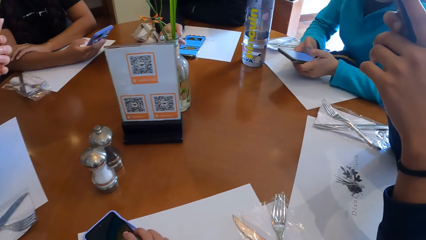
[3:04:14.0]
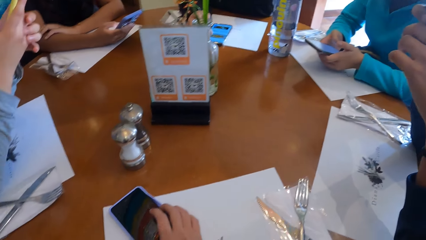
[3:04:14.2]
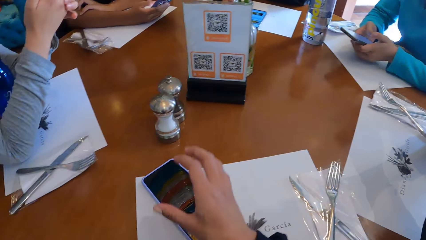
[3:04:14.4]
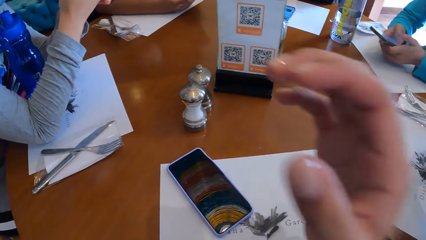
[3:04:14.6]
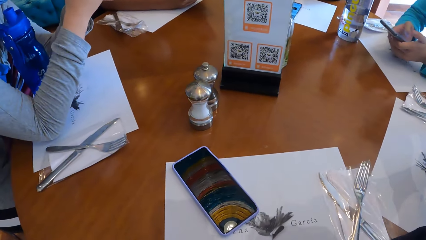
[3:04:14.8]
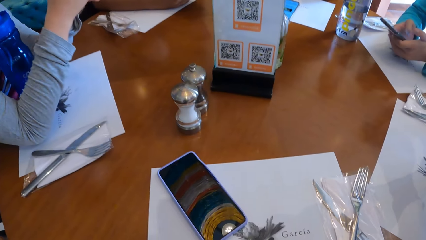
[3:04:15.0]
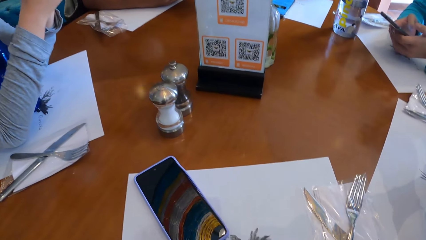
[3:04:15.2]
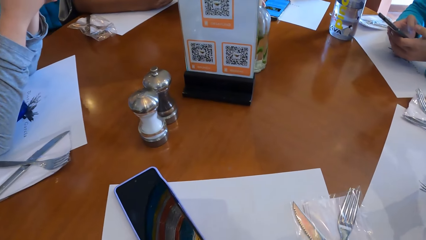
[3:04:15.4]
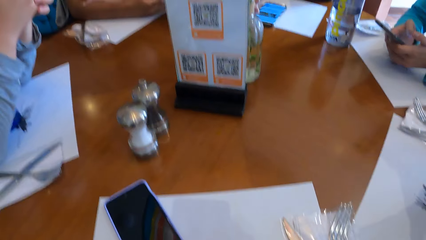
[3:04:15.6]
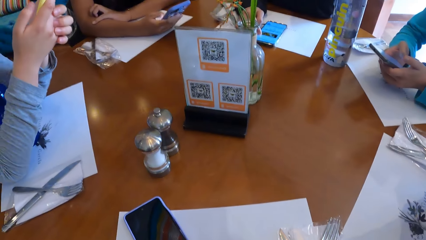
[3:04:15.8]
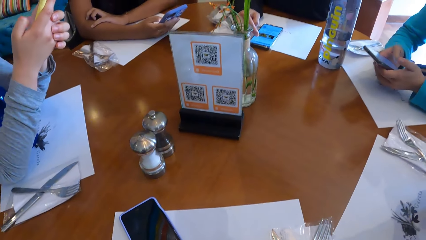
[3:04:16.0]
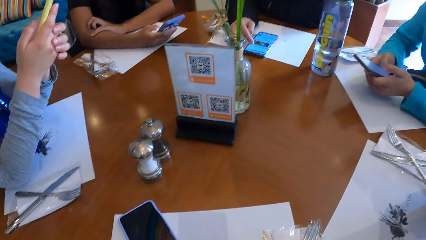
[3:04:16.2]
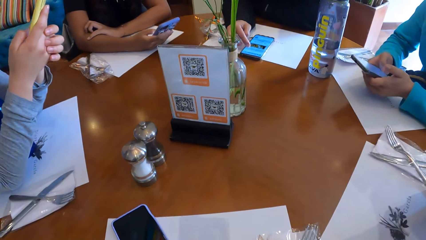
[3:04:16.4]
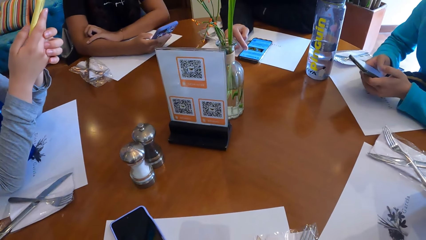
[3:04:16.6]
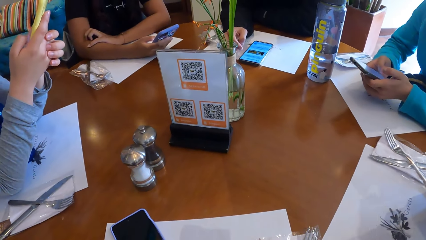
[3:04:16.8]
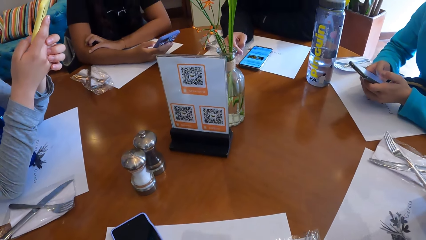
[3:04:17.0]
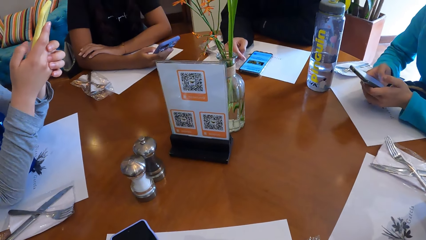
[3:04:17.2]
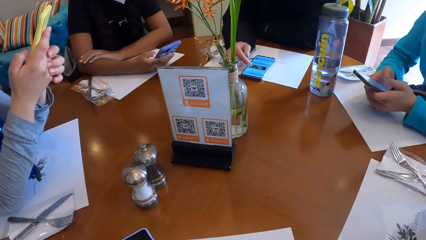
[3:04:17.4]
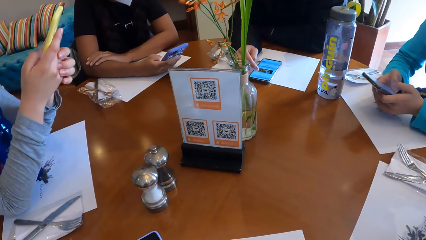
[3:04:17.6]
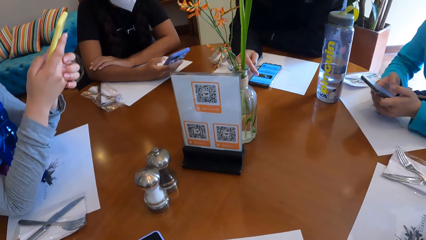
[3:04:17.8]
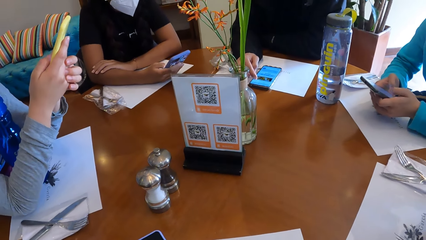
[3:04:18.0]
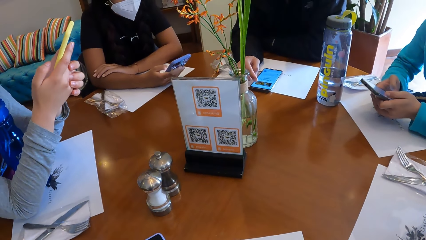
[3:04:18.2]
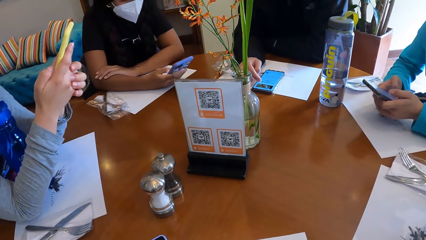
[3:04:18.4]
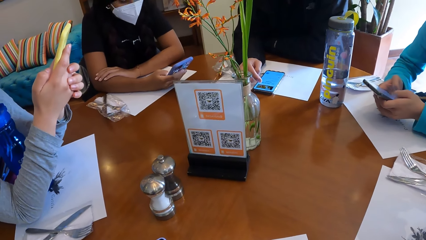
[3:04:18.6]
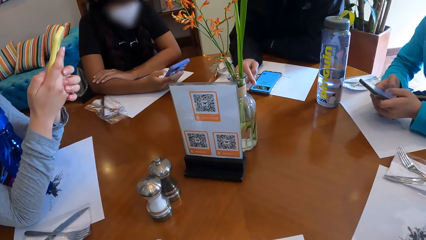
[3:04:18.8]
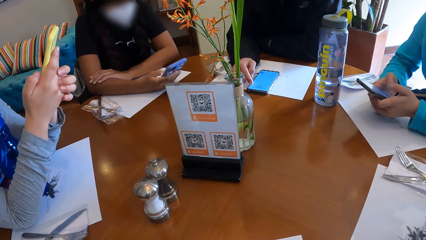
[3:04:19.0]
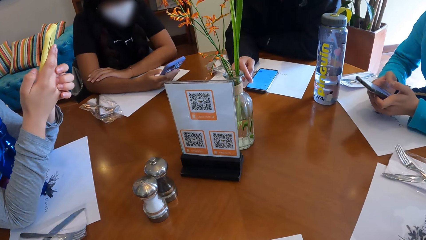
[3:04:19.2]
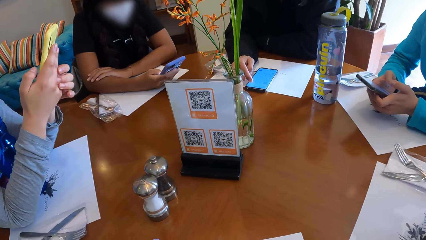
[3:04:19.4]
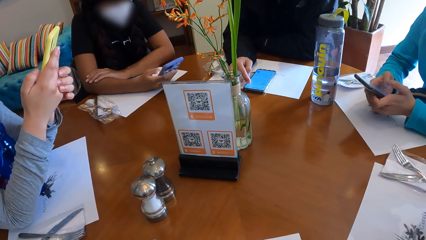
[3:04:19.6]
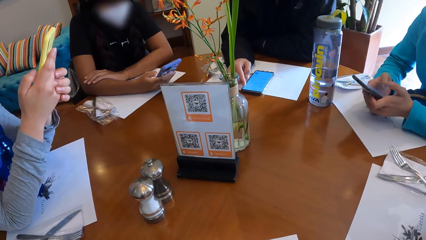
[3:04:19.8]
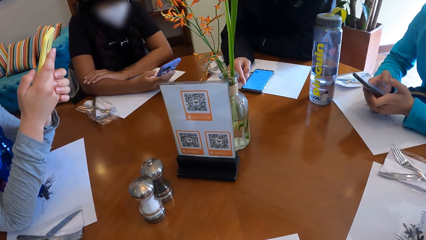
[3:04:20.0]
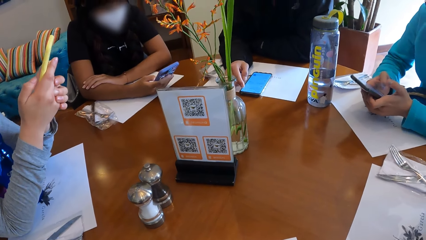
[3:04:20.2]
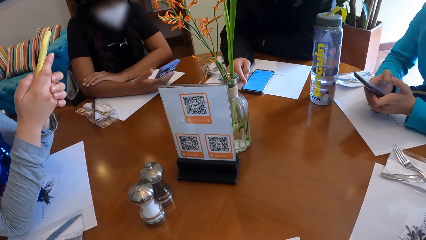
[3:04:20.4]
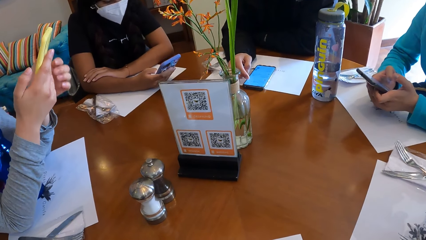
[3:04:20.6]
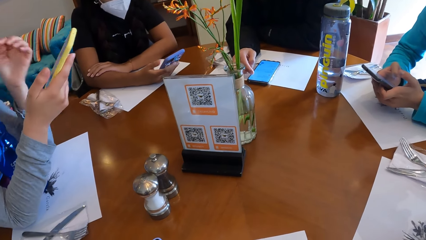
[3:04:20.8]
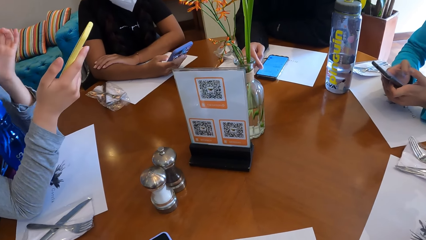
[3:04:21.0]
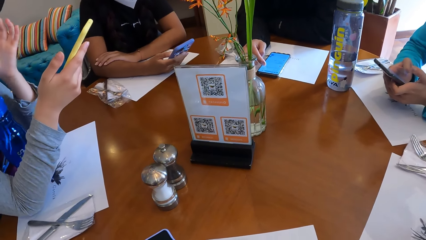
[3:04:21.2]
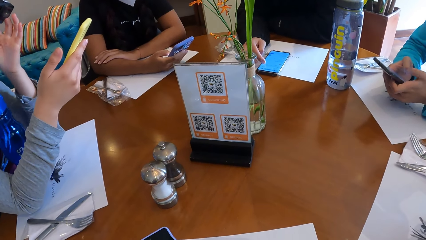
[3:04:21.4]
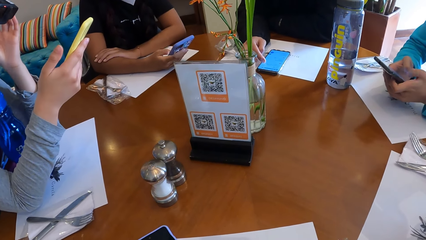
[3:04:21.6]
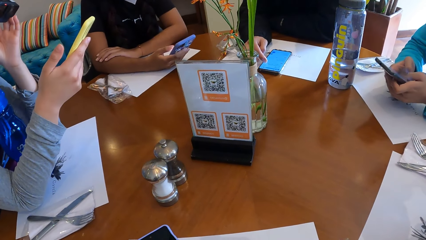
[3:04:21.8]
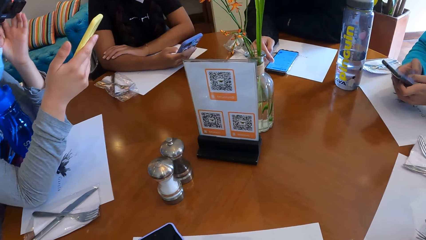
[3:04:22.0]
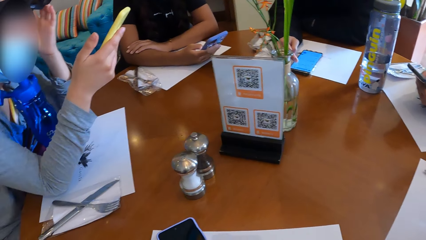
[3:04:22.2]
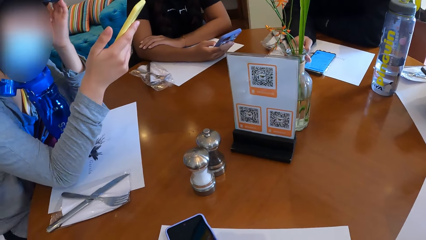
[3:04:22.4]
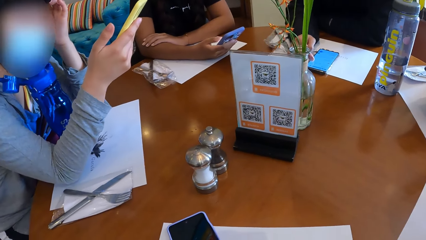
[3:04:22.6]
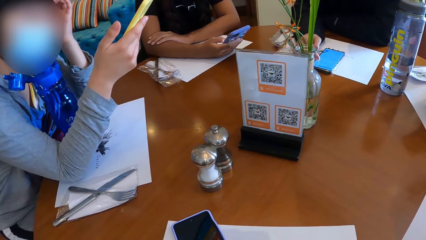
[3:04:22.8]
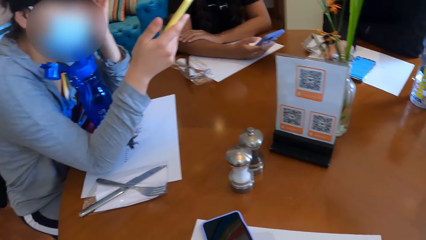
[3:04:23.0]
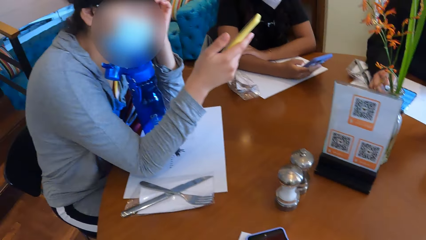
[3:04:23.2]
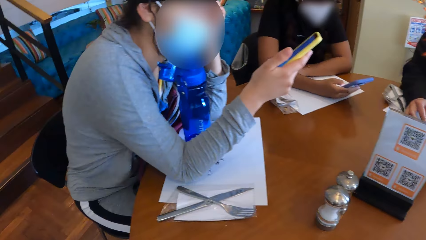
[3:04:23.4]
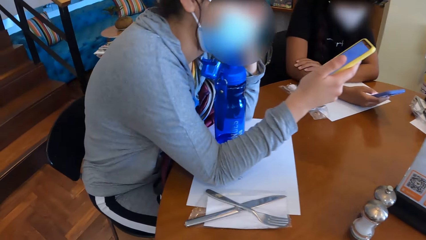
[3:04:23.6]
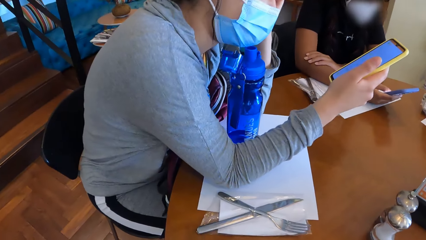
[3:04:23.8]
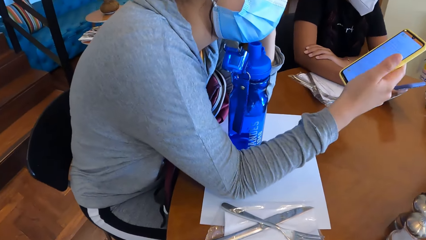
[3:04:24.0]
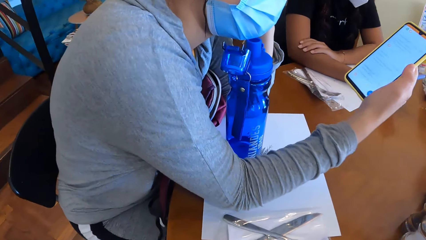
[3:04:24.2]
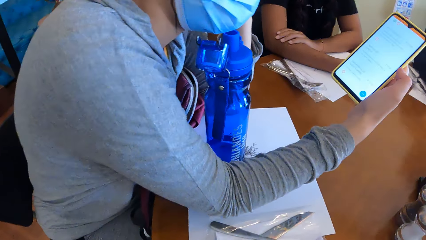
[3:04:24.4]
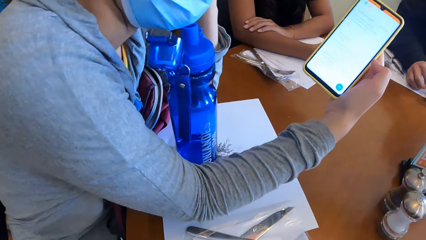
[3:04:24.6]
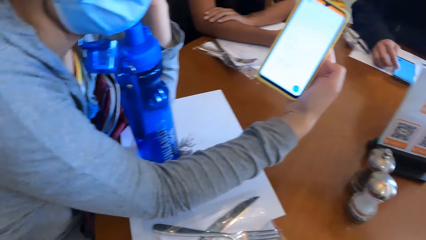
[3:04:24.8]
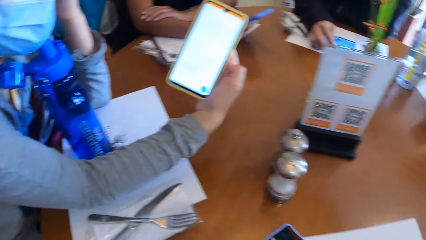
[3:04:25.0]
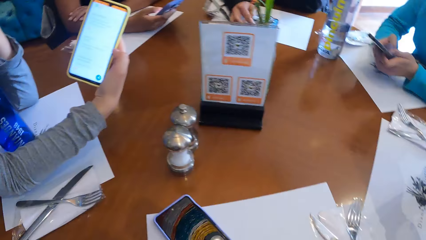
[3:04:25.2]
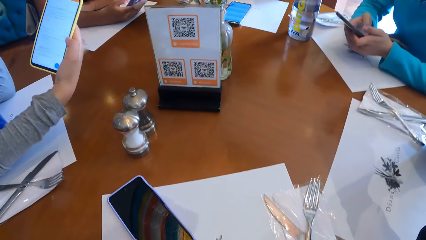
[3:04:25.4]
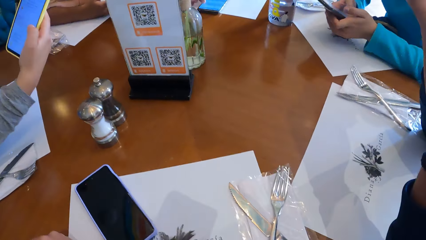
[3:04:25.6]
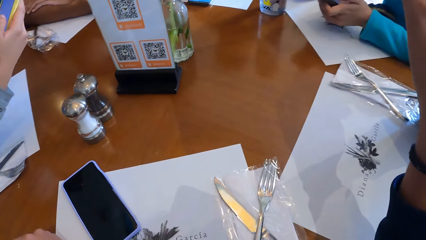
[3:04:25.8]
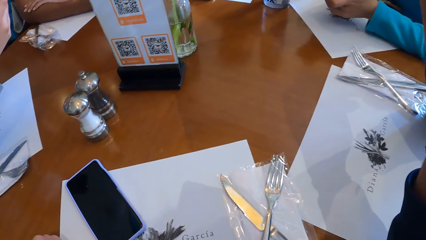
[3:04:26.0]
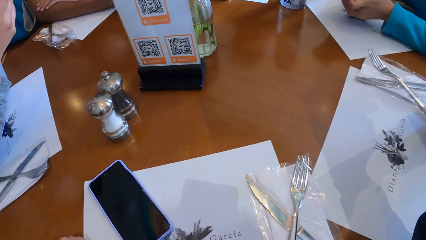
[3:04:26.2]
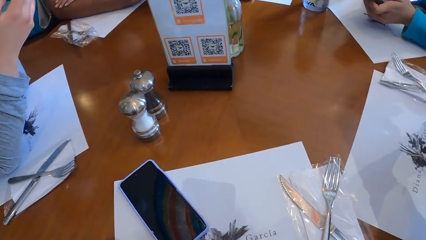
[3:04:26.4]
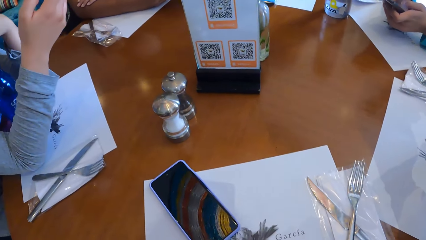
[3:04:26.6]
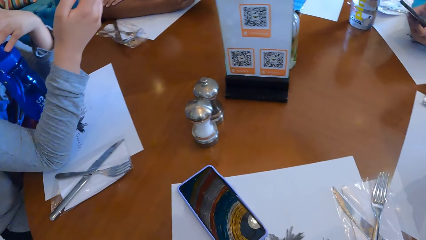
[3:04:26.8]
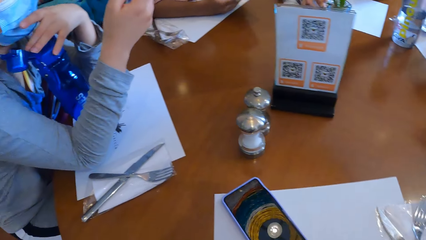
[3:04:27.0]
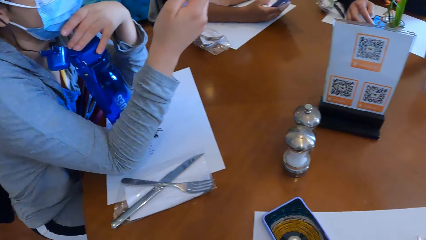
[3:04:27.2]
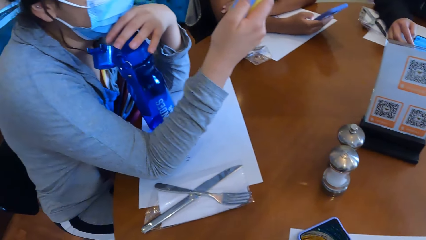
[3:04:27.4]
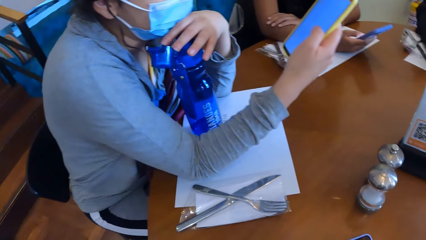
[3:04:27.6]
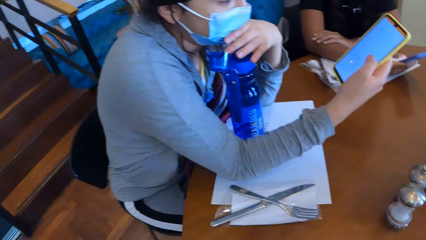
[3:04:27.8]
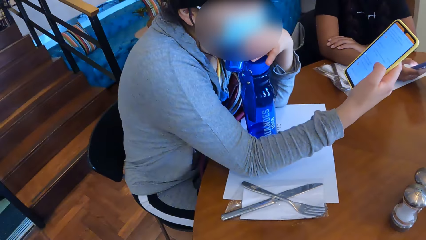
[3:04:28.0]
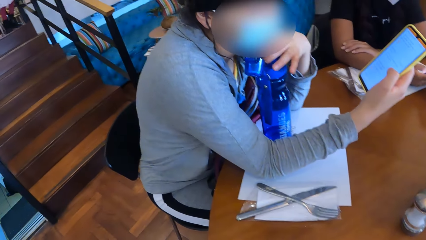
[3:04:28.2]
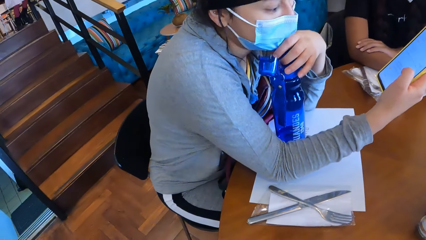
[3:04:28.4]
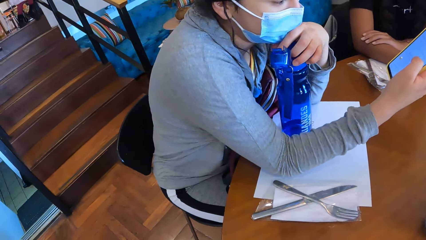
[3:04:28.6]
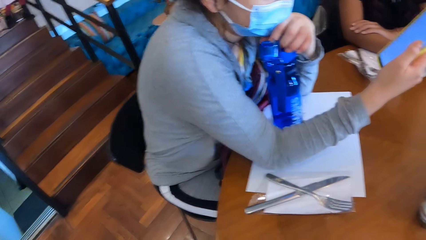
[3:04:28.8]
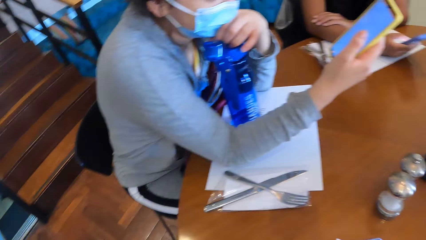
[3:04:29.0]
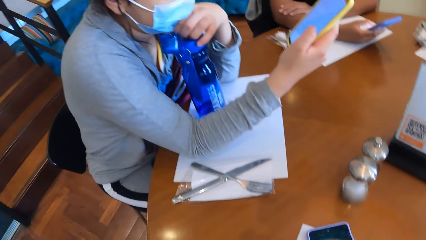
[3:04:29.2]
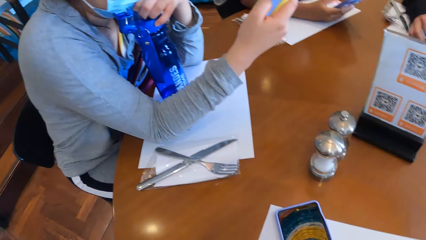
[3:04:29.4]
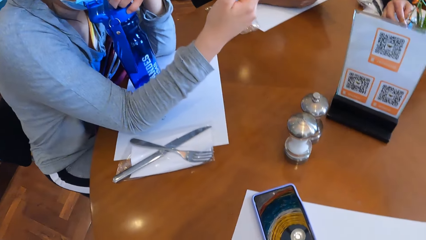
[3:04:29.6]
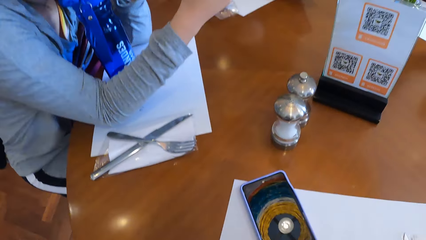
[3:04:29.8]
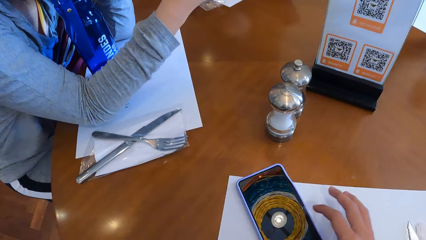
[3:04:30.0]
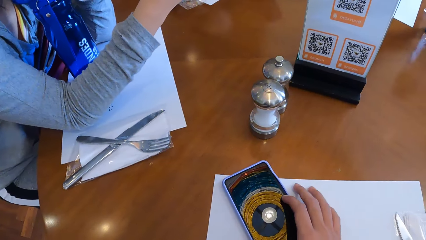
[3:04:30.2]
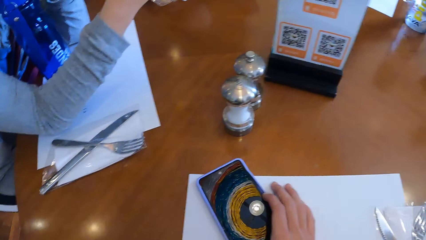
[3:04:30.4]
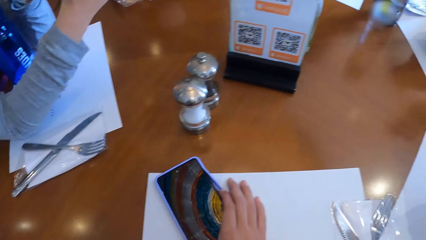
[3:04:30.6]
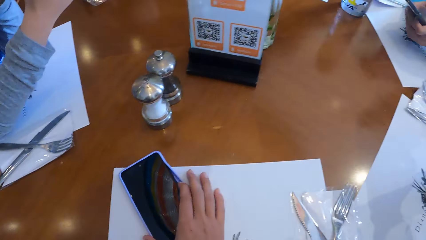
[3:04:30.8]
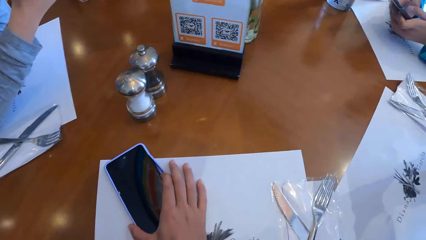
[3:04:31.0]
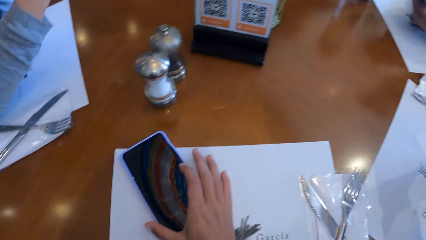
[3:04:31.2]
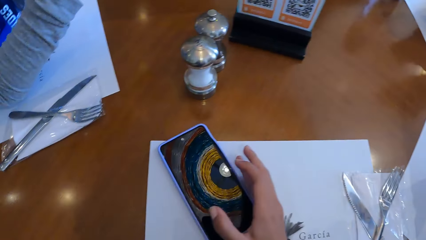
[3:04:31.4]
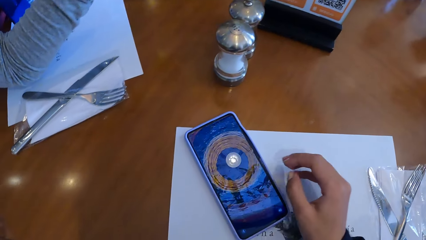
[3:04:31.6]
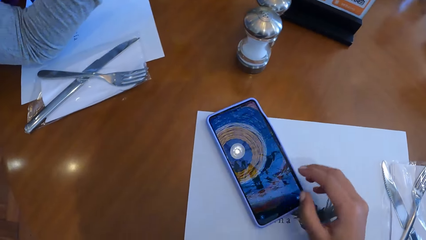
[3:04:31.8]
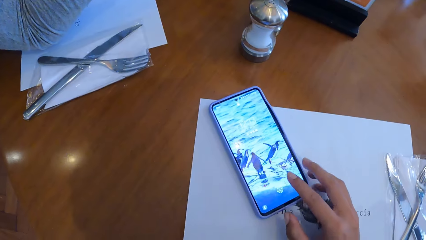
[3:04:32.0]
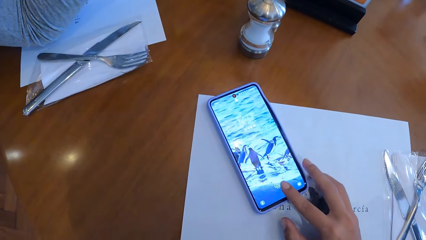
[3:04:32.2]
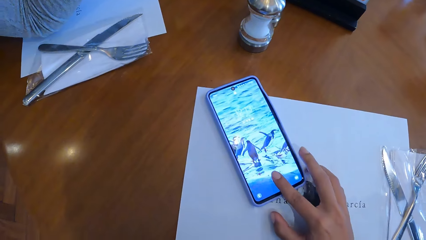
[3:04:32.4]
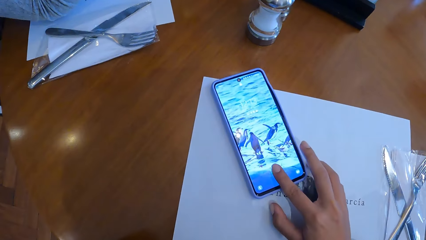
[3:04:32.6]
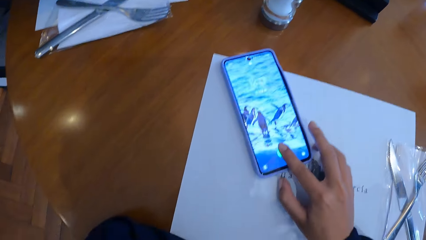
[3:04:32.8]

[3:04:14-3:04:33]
The camera wearer fixes a camera on their head. A woman touches her face with her left hand. The camera wearer converses with the woman. They look at a staircase. The woman touches the bottle with her left hand and uses a phone. The camera wearer looks at the staircase. They touch the phone on the table with their right hand. They switch on the phone.
